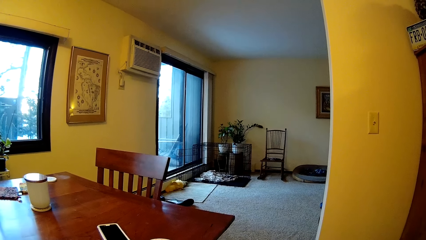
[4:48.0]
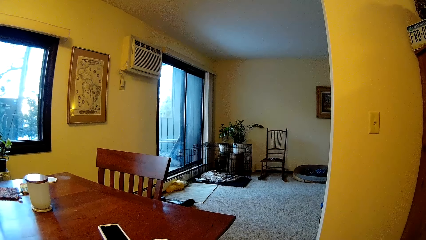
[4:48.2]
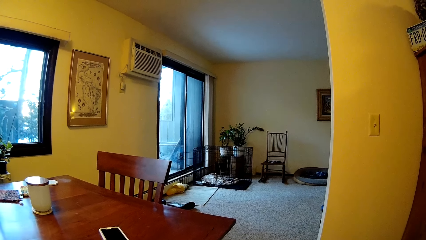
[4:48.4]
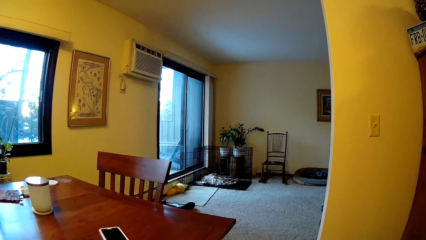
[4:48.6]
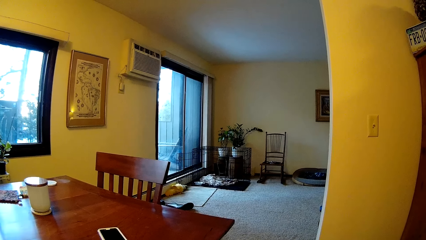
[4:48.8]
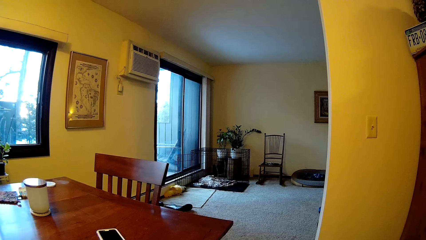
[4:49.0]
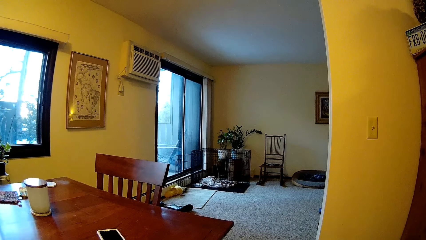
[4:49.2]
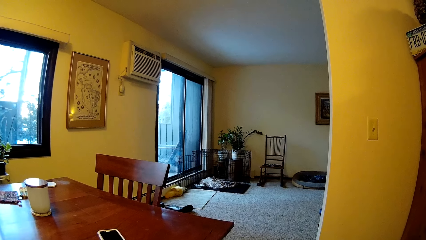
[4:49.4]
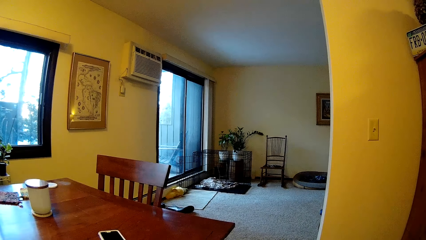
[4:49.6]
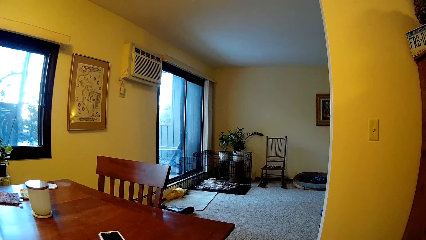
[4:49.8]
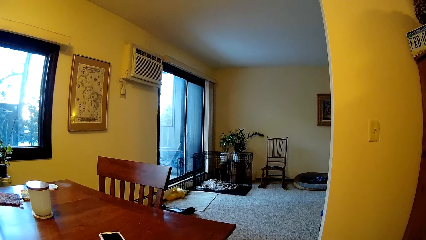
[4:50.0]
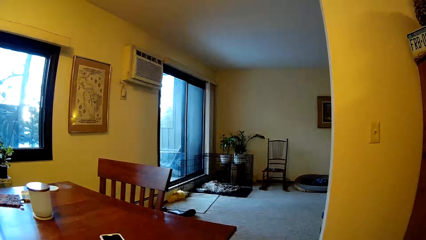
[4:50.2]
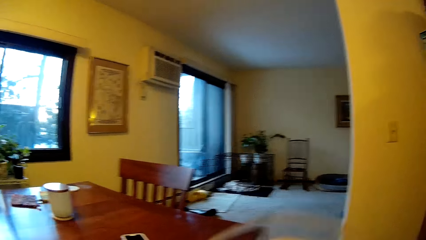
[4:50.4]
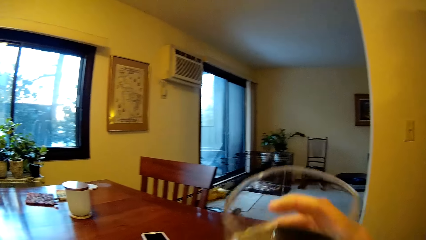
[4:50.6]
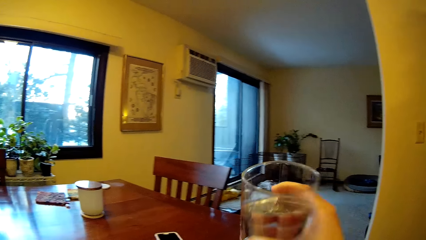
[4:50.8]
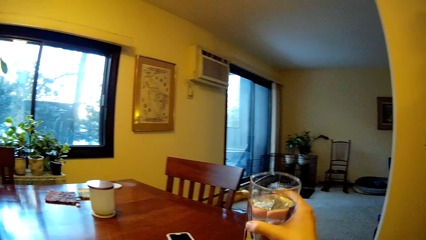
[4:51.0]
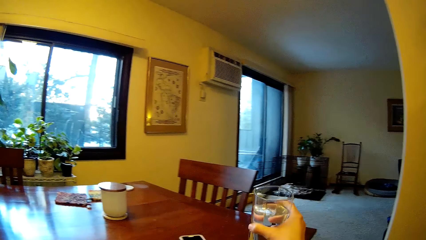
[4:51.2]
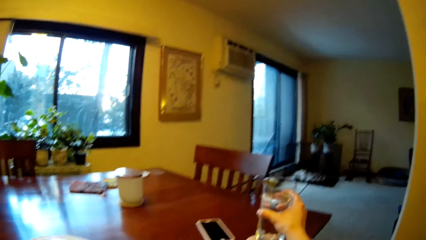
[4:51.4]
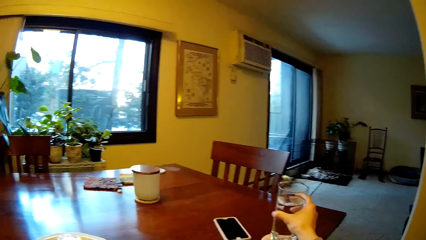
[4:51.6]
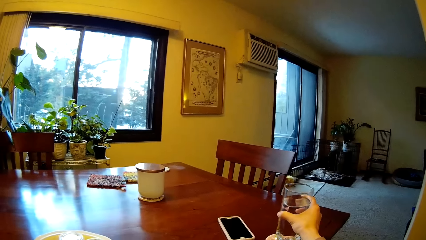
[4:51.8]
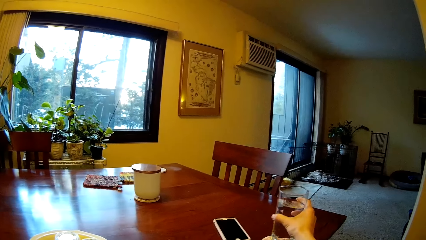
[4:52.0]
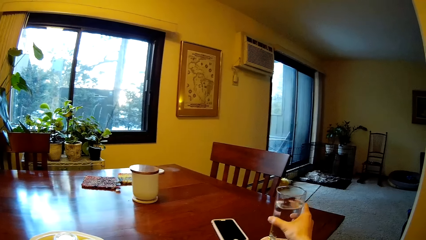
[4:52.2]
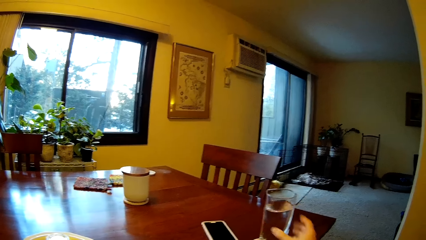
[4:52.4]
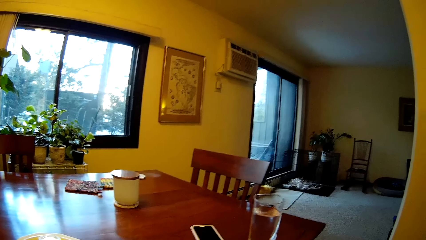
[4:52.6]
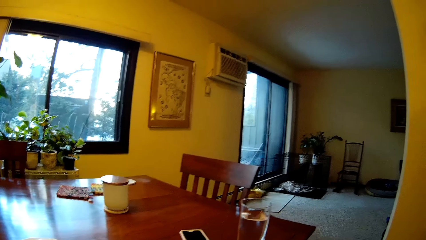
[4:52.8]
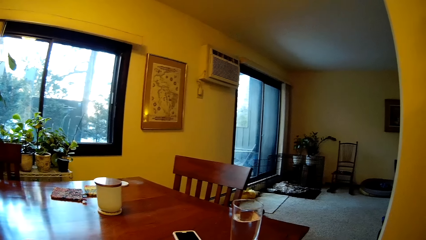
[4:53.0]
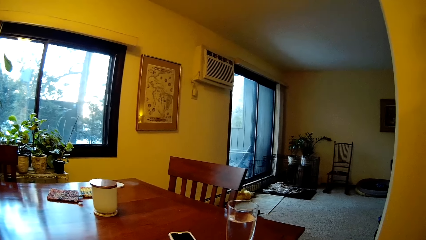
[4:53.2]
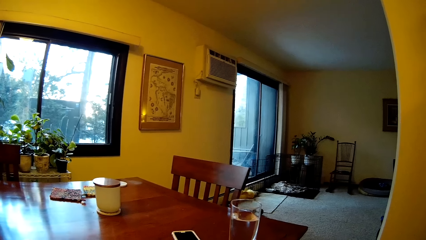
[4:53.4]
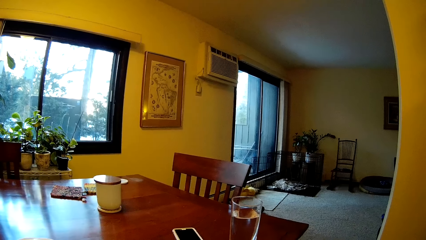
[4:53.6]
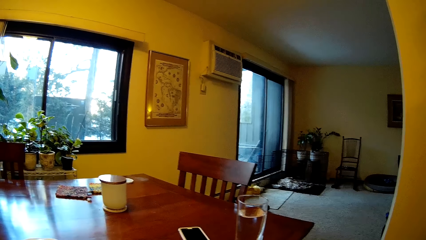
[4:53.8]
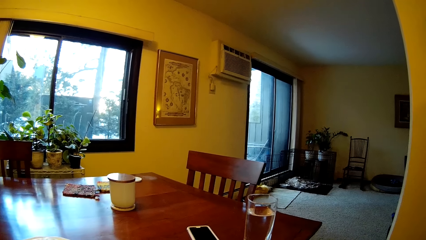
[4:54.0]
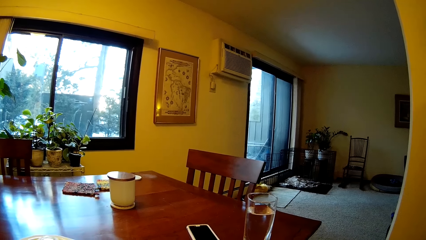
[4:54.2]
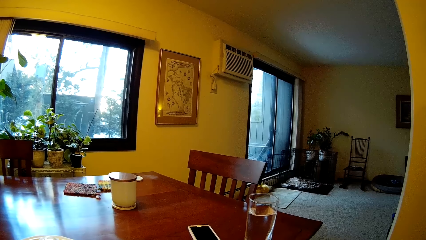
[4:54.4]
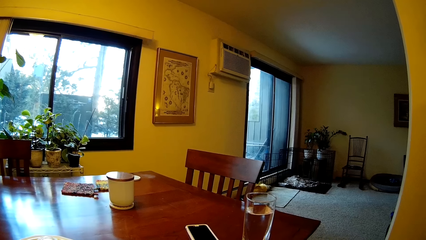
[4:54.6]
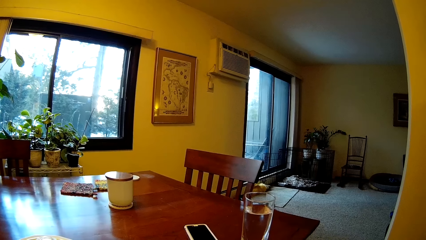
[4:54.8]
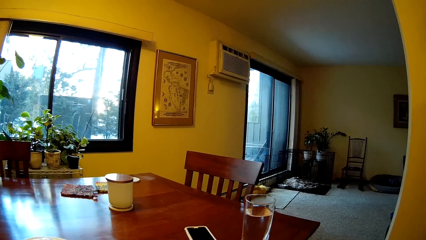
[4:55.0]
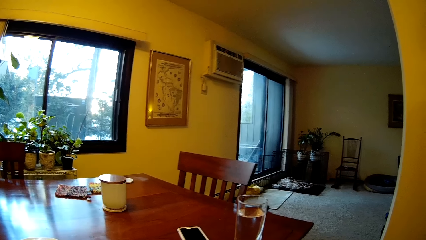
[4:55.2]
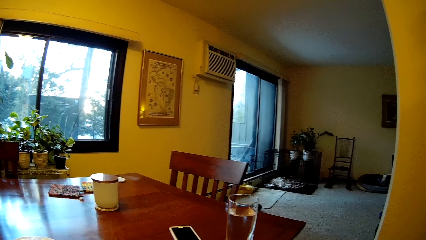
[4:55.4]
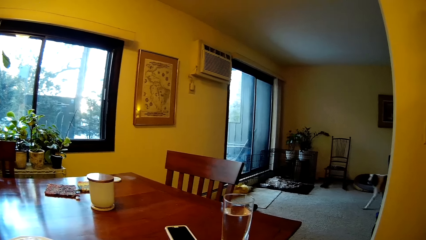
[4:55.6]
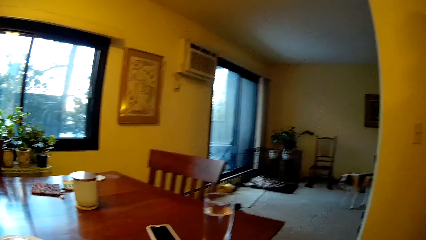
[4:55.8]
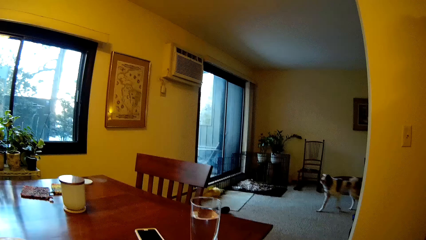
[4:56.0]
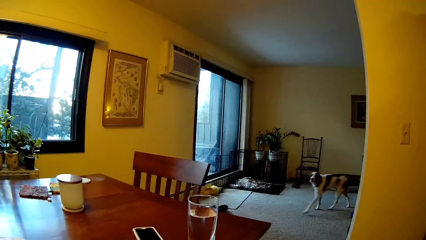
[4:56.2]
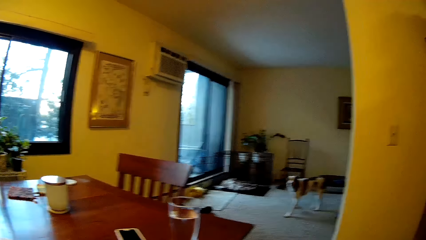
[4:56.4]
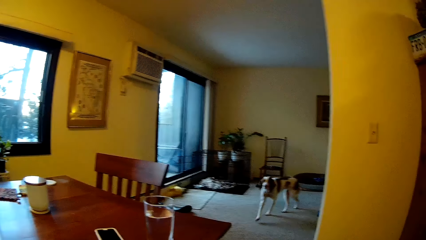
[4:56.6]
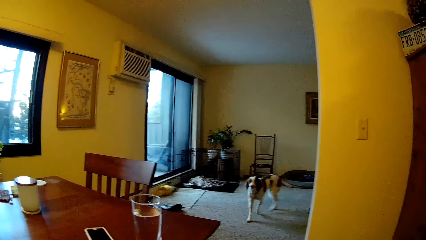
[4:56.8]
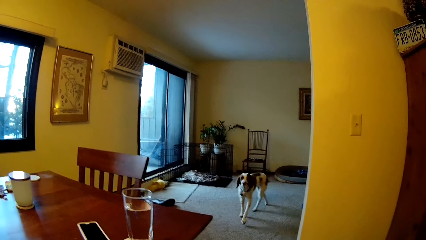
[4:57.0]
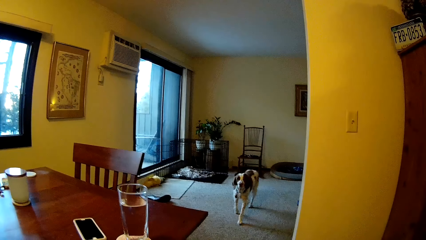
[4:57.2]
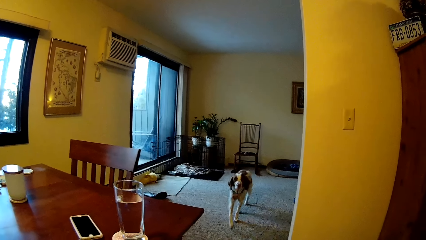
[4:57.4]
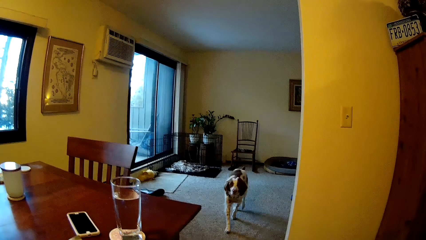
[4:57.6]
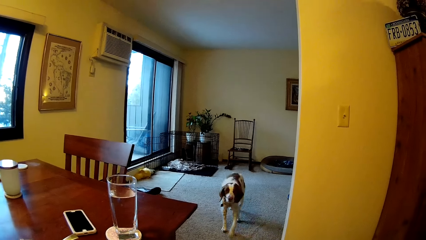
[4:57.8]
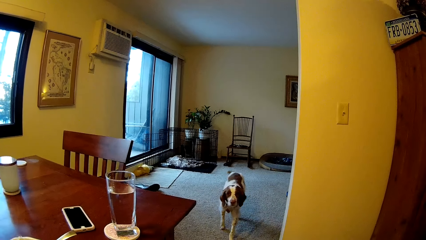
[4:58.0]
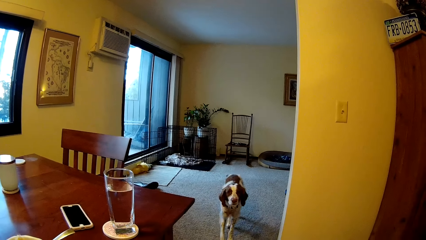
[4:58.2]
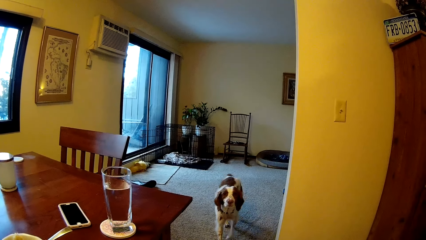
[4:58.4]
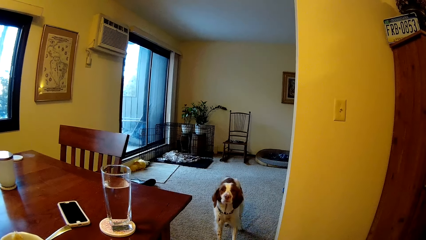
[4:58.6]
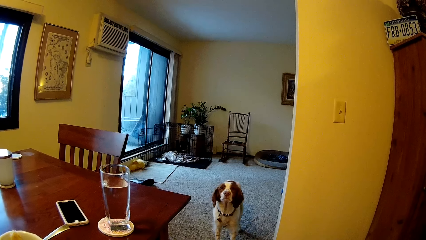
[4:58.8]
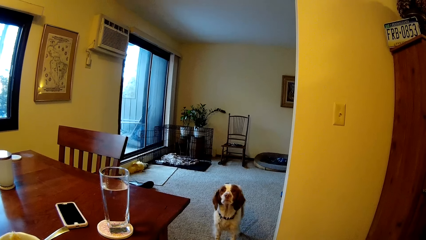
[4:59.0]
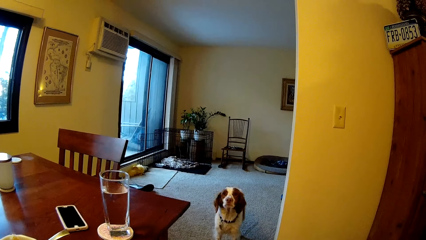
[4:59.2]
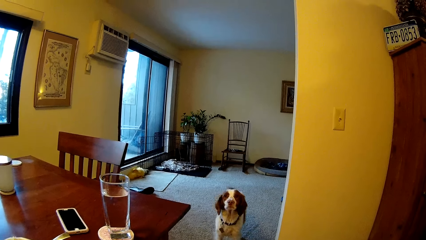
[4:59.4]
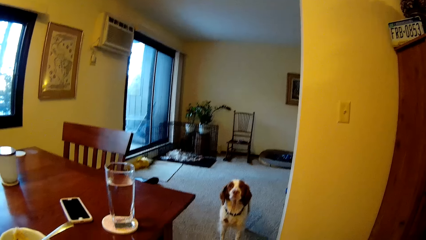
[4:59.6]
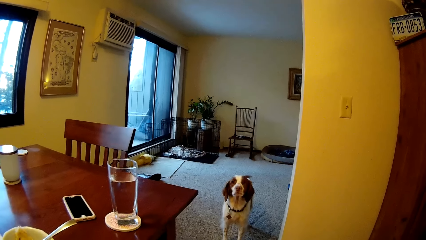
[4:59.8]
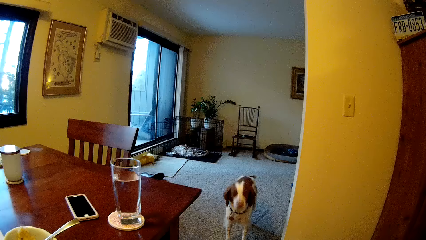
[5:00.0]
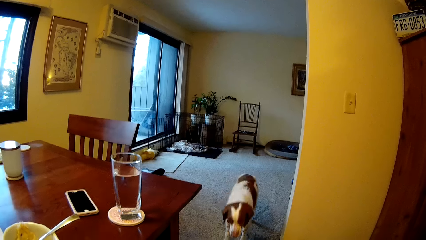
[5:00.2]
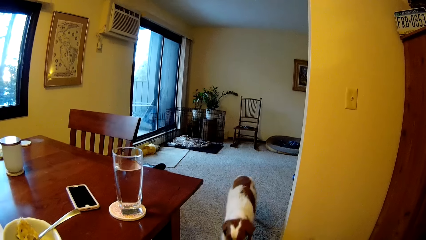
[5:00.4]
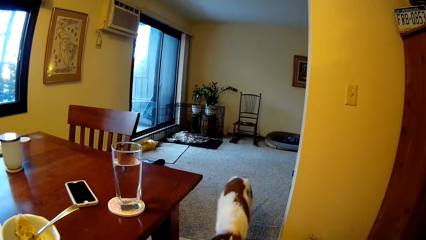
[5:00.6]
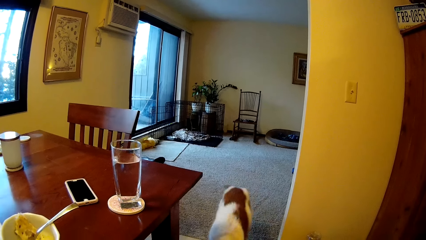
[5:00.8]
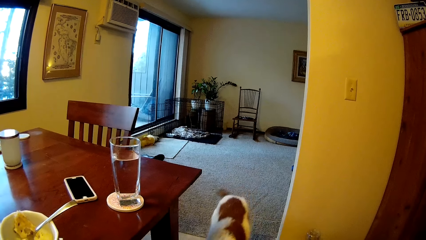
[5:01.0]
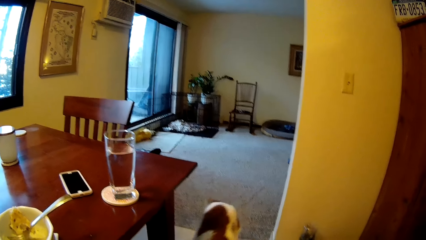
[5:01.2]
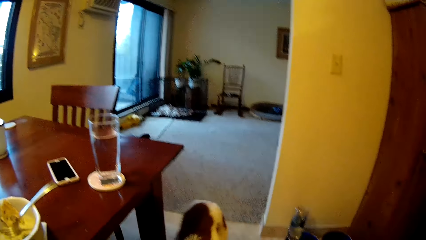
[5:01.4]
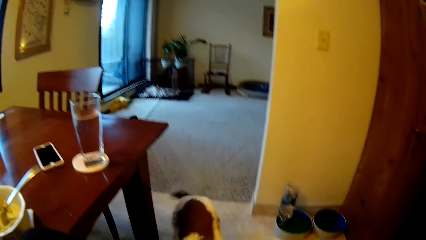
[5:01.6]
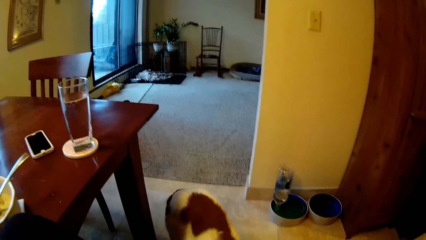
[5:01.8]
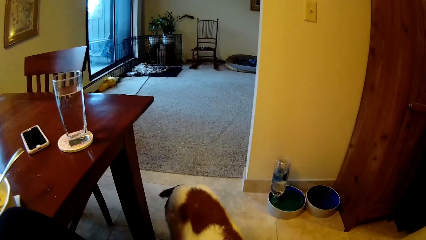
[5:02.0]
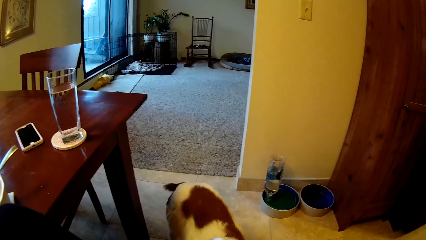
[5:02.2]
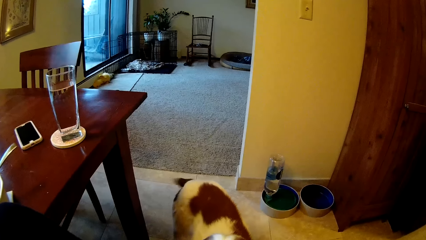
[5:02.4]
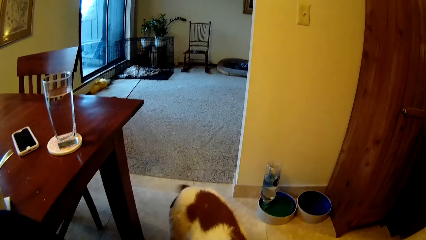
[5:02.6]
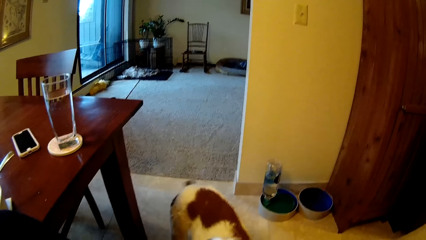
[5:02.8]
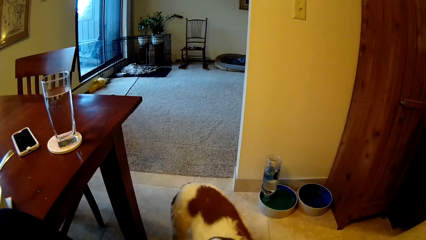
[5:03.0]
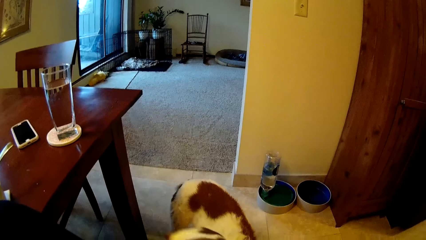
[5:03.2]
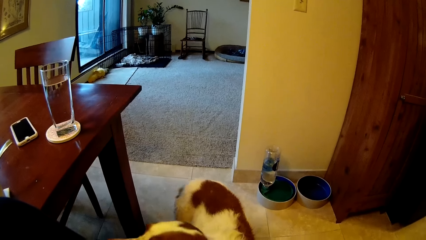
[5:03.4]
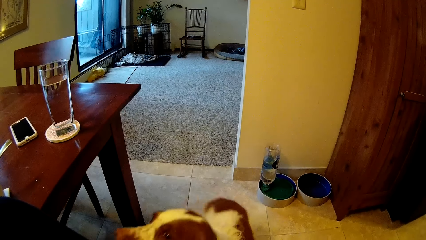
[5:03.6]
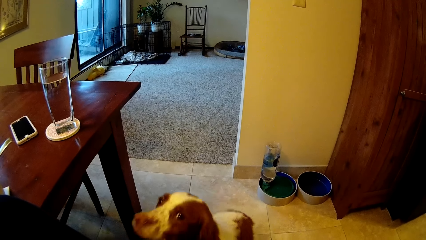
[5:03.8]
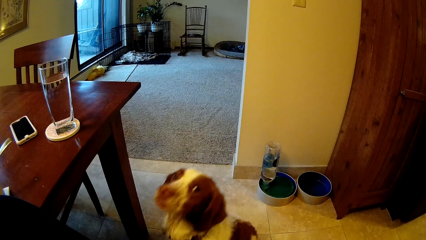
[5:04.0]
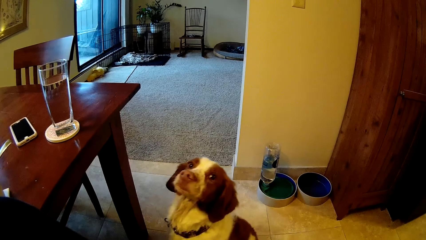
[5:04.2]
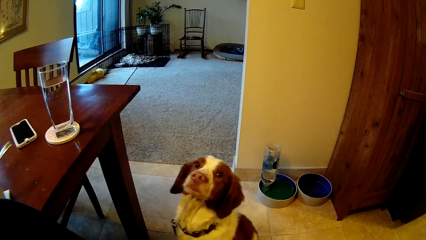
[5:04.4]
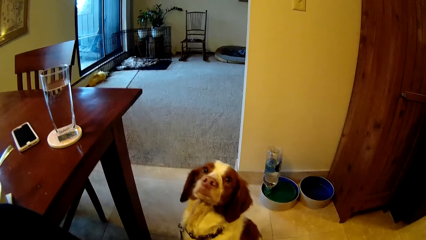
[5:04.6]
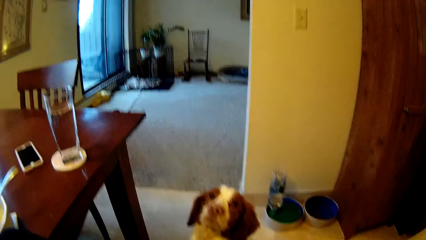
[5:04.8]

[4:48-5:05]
The camera wearer drops the glass of water on the dining table. The dog walks towards the camera wearer. The camera wearer looks at the dog.
